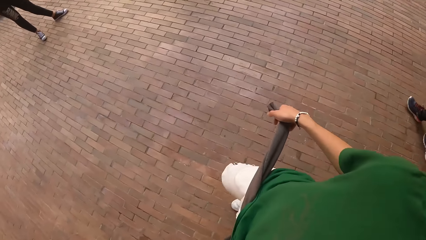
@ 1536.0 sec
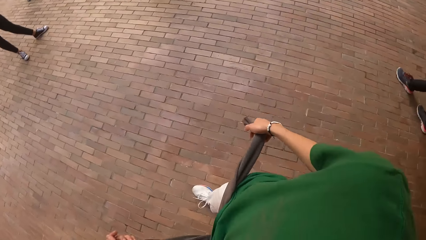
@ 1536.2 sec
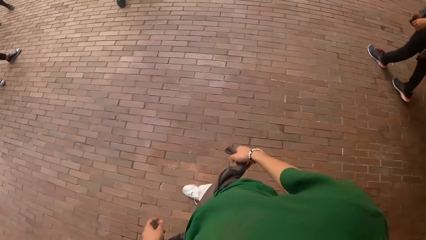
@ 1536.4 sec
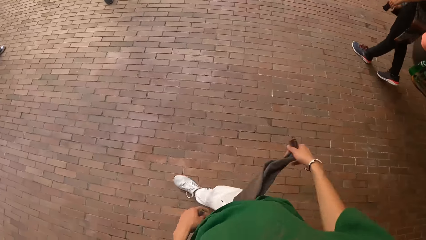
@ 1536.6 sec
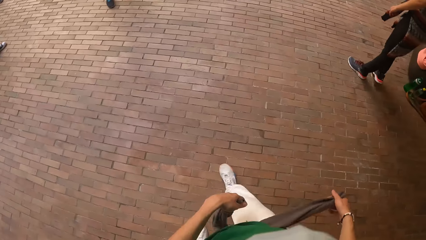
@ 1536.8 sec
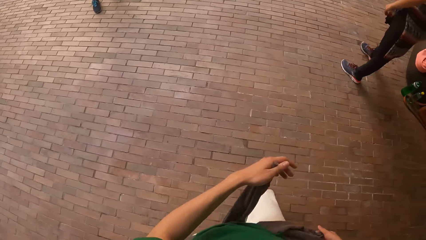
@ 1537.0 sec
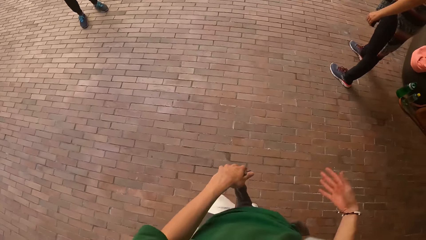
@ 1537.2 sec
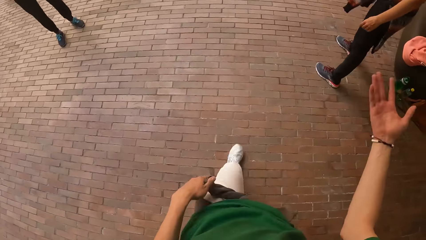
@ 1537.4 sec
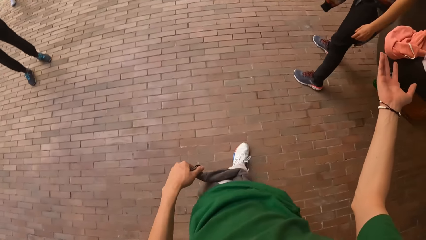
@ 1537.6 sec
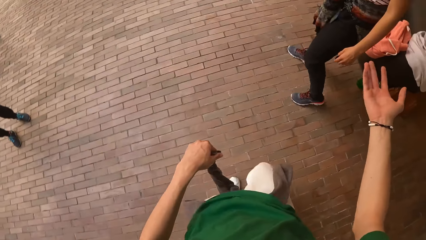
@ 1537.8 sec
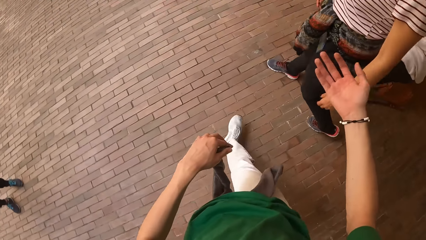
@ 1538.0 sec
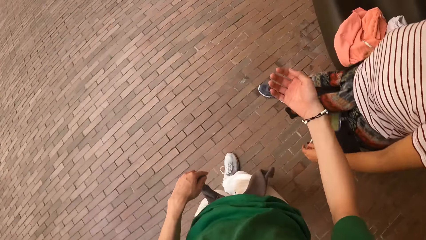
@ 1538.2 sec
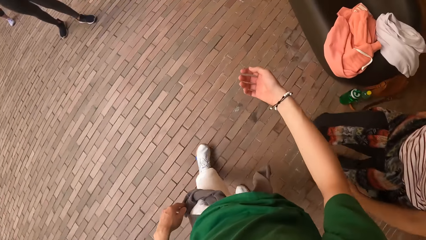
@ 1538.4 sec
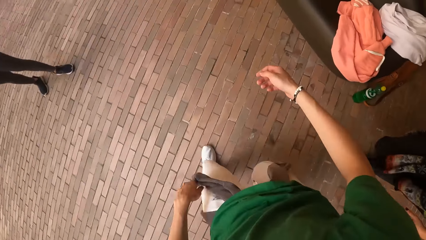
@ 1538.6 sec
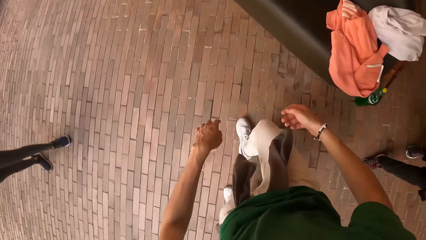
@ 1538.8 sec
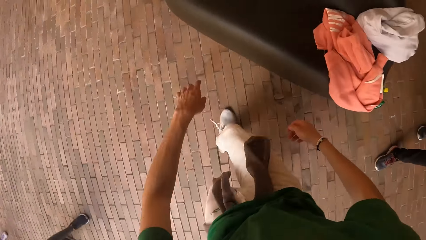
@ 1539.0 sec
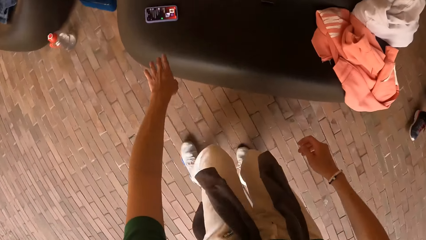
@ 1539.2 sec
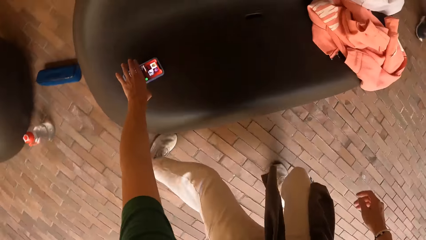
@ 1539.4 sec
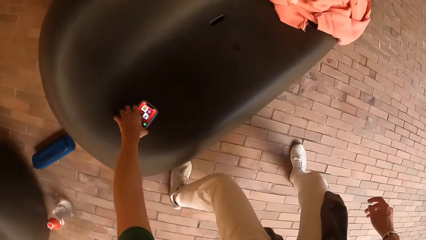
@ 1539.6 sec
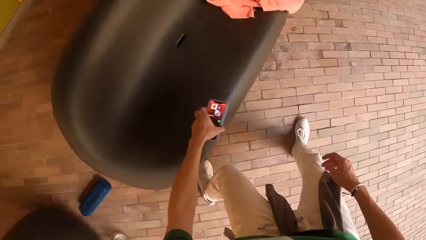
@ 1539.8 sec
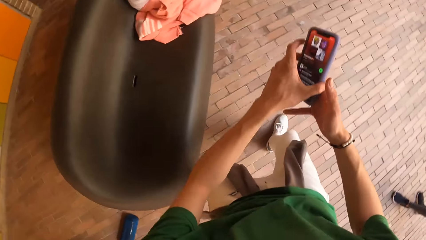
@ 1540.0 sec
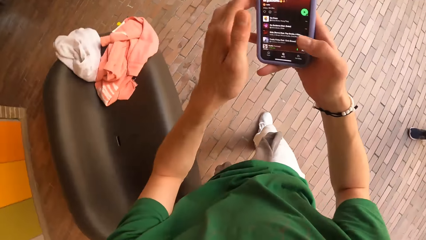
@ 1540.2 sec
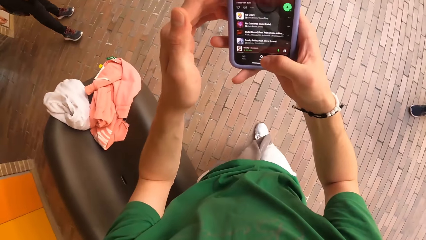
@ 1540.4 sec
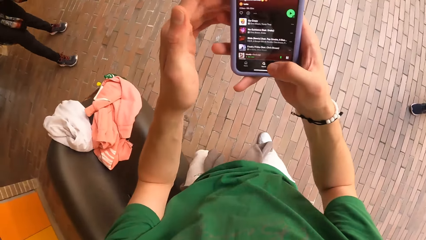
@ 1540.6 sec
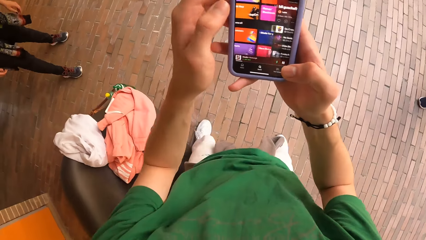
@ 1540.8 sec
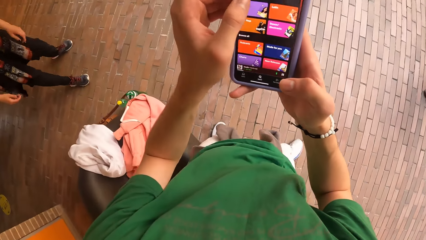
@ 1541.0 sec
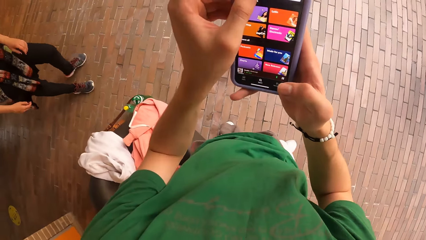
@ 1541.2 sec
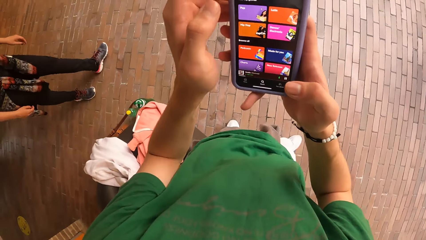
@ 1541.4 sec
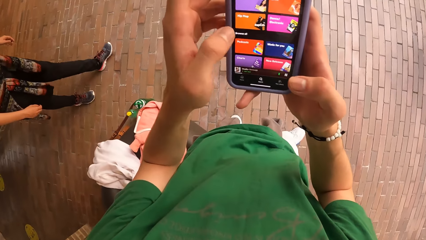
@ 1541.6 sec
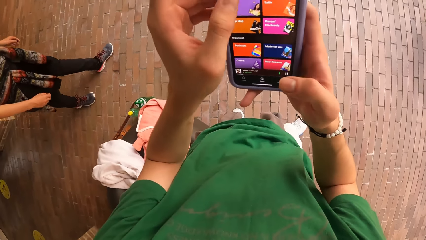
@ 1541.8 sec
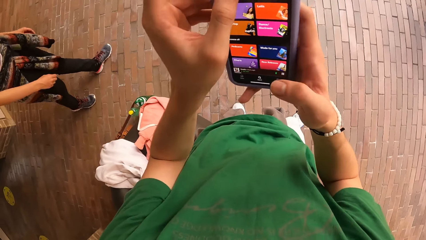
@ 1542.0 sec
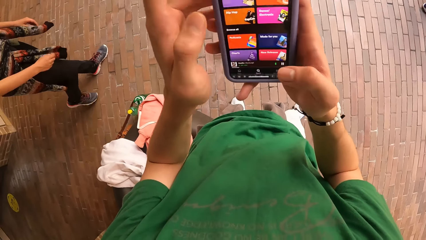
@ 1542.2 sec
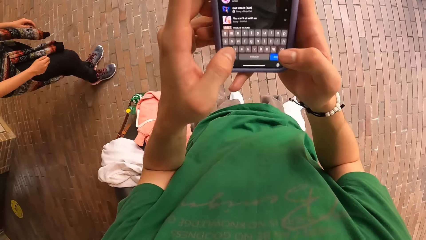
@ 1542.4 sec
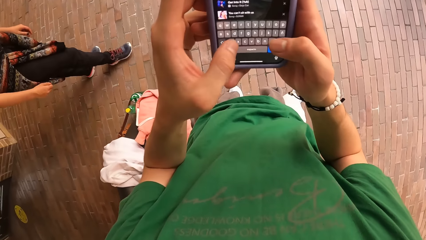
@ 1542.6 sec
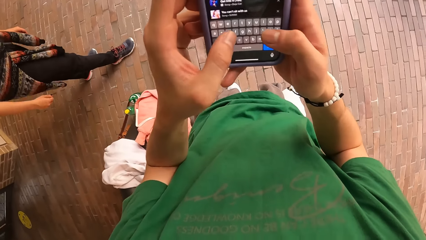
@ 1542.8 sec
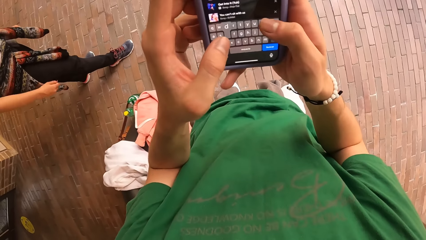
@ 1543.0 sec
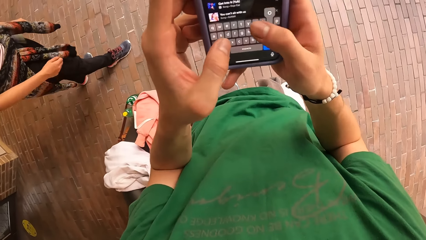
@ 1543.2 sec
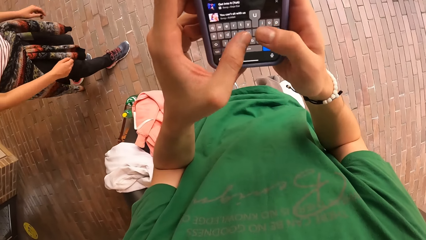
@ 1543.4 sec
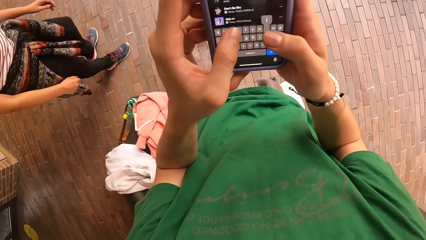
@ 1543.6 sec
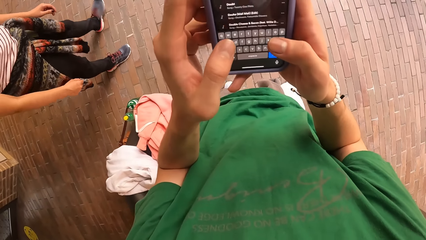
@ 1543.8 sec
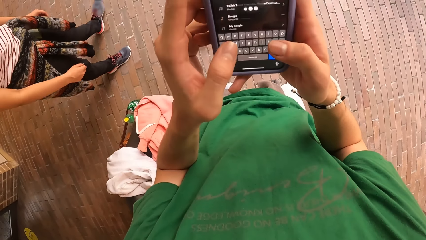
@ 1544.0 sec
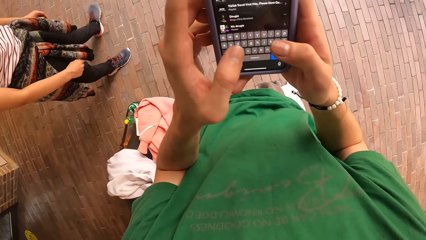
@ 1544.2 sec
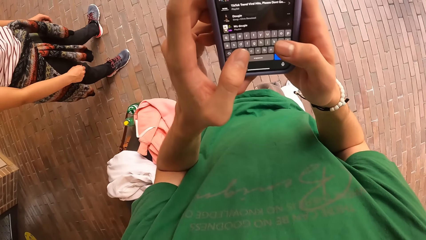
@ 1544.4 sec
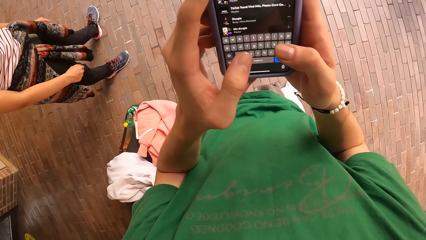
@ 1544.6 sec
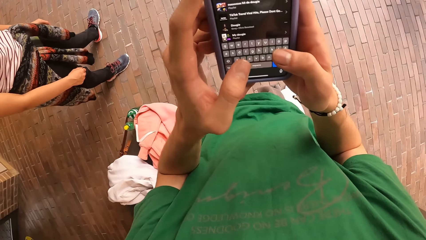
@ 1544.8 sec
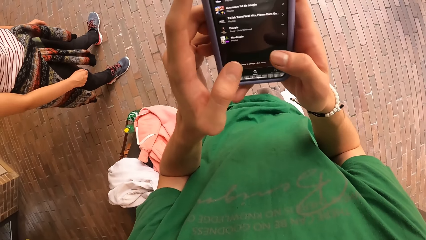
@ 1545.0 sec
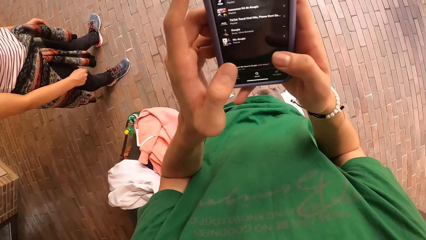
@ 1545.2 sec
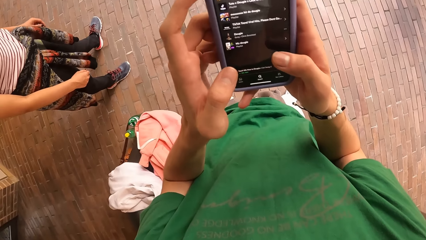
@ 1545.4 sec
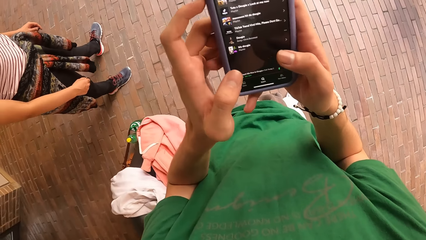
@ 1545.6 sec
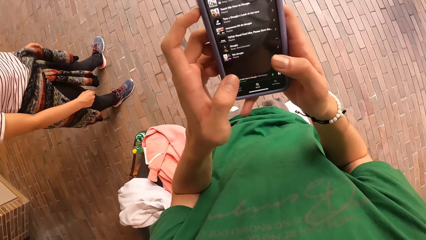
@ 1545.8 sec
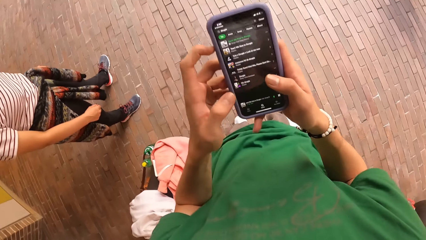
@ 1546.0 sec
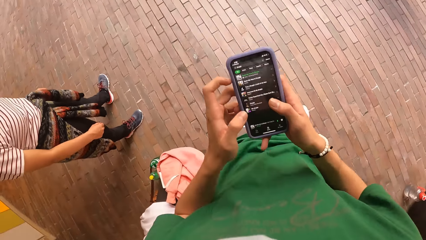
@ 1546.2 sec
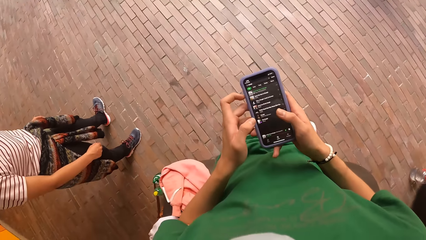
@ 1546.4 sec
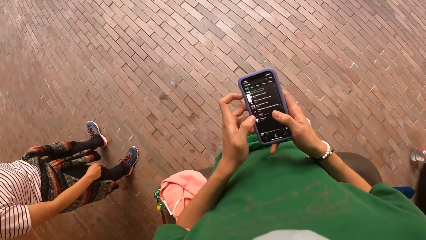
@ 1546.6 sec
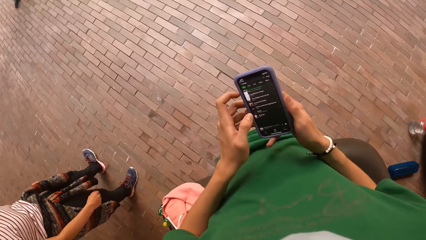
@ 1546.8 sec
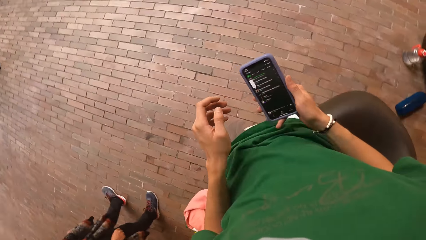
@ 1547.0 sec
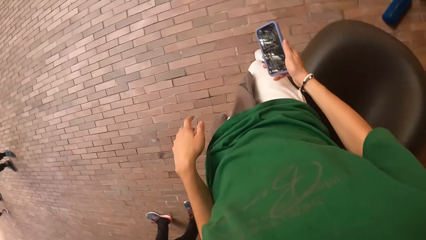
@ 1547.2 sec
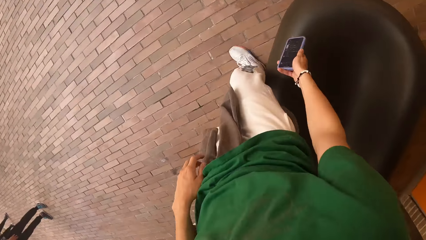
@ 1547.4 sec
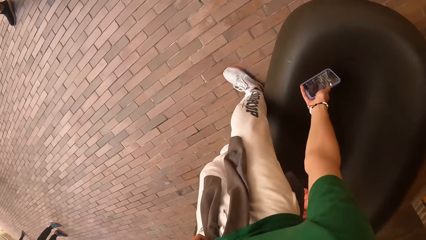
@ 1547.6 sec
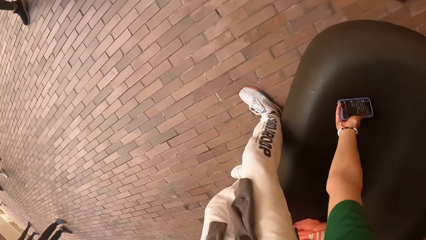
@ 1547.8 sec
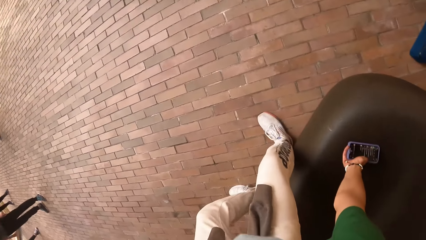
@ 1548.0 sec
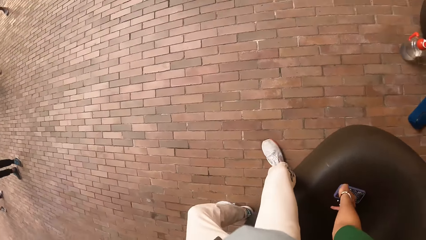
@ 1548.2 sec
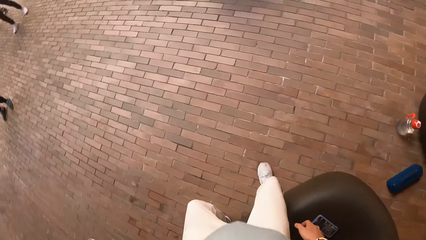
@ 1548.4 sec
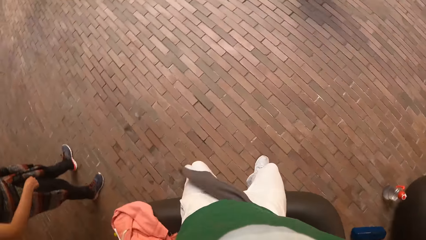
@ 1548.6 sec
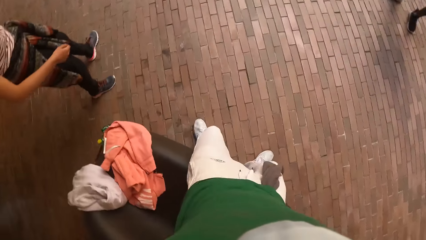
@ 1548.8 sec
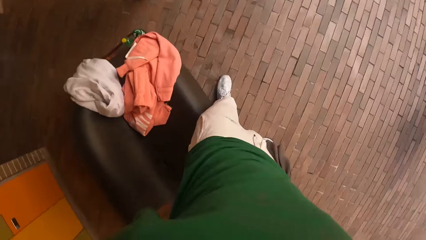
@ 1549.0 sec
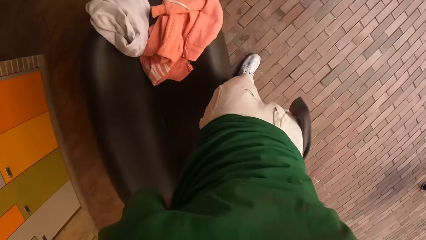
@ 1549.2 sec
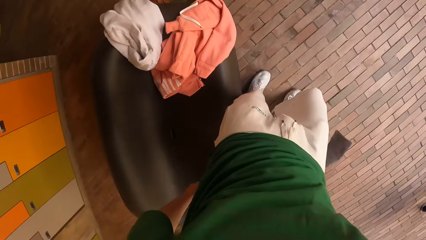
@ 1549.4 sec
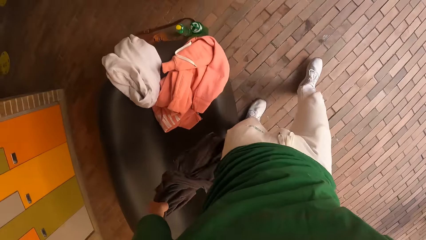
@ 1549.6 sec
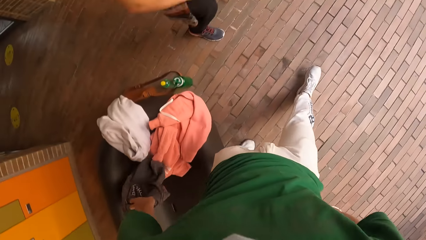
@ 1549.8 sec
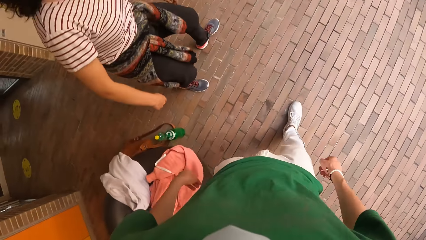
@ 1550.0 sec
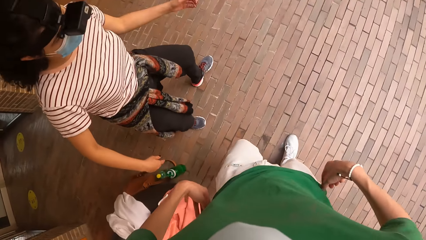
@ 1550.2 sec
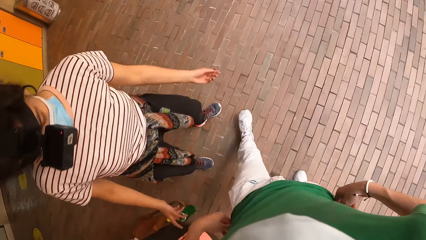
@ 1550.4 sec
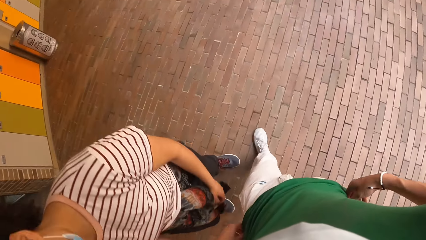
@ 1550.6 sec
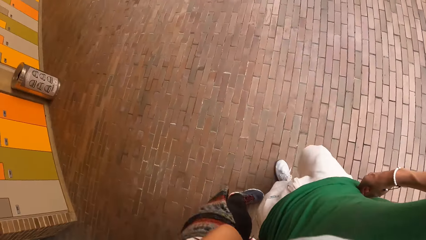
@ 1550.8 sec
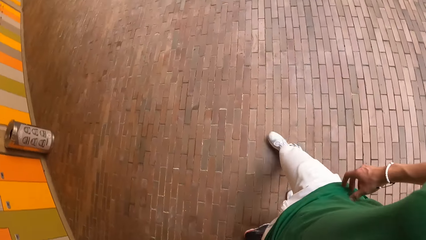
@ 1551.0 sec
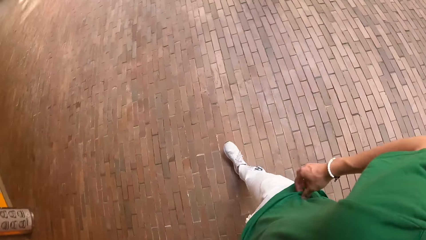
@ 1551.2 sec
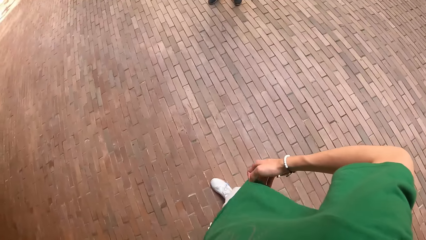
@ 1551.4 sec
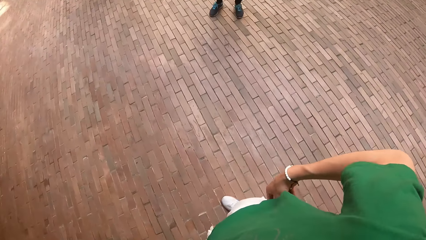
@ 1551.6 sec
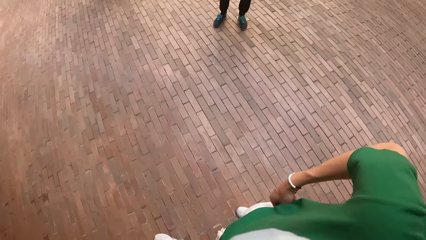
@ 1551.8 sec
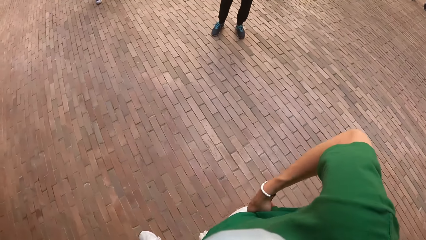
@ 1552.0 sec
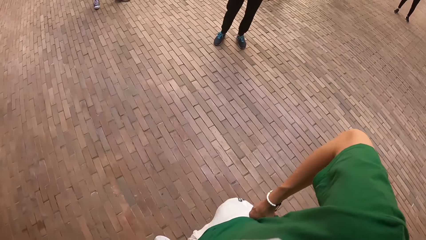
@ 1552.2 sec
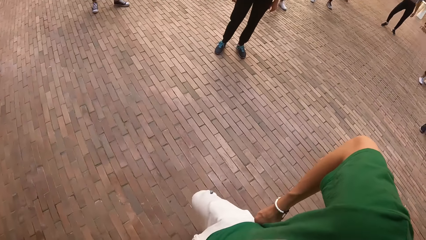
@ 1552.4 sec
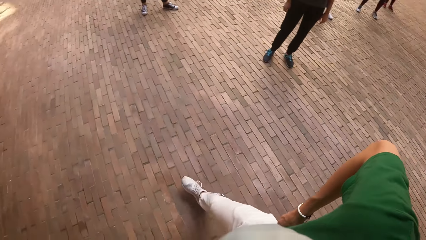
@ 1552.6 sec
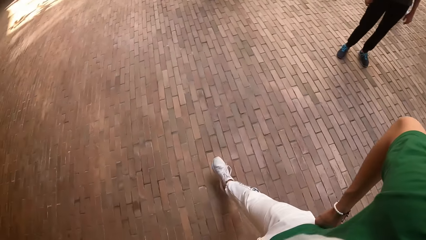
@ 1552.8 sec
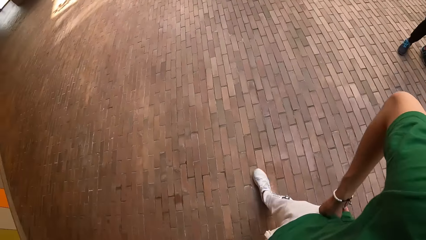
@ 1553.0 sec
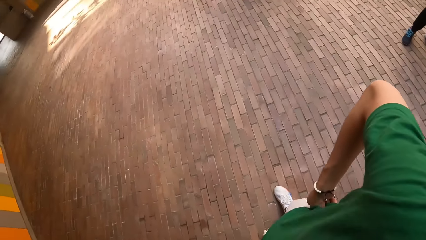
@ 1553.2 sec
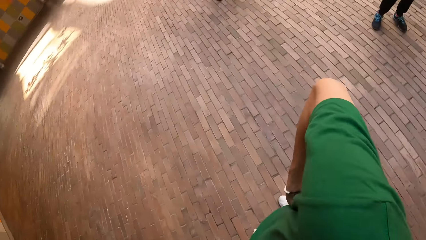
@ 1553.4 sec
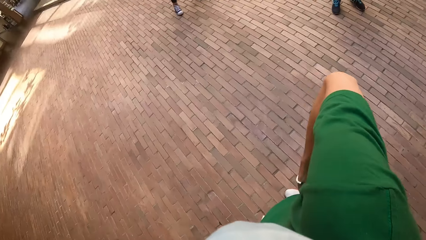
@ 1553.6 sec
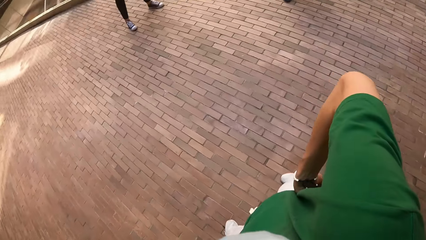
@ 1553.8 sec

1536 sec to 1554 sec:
The camera wearer interacts with the woman. He picks up the mobile phone from the chair with his left hand. He passes the mobile phone to his right hand with his right hand. He operates the mobile phone with both hands. He drops the mobile phone on the chair with his left hand. He drops the cardigan on the chair with his left hand. He walks around.
